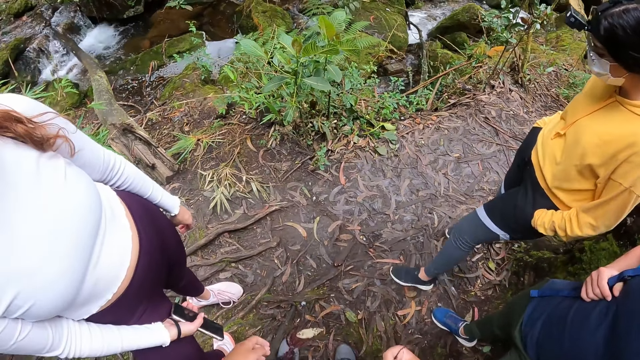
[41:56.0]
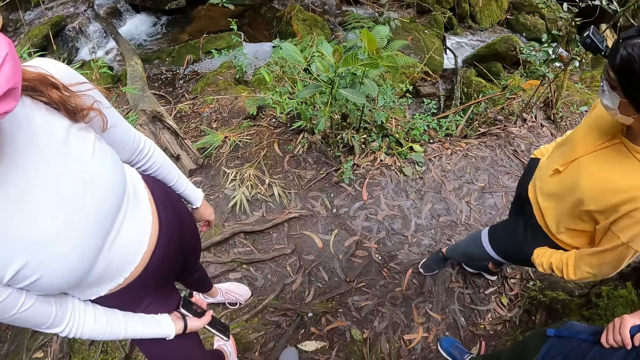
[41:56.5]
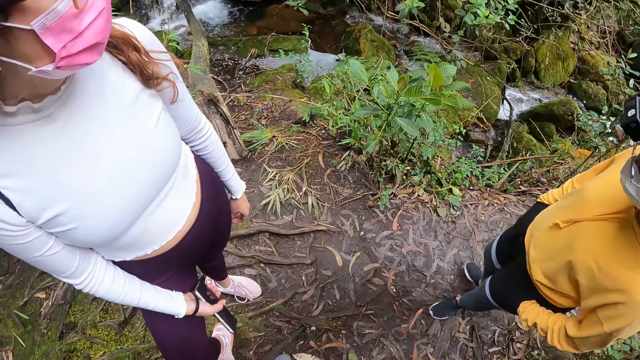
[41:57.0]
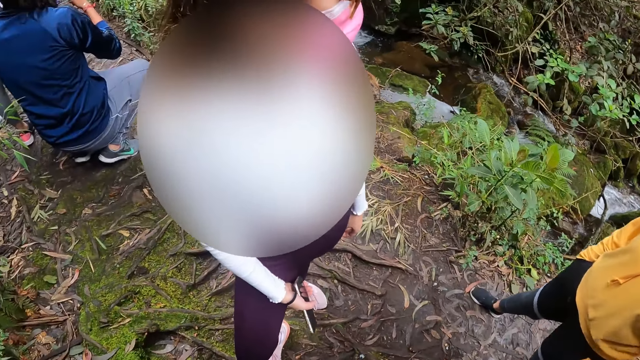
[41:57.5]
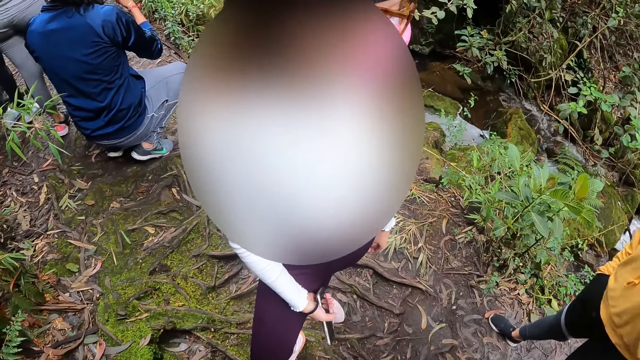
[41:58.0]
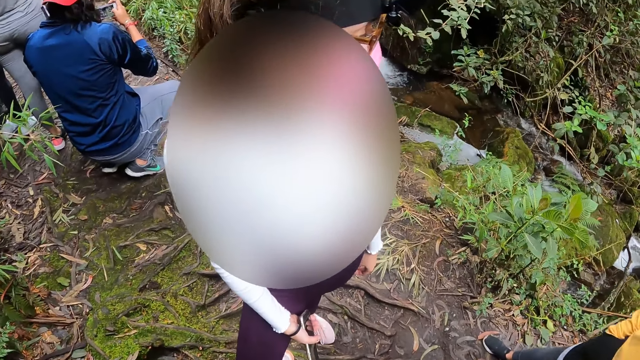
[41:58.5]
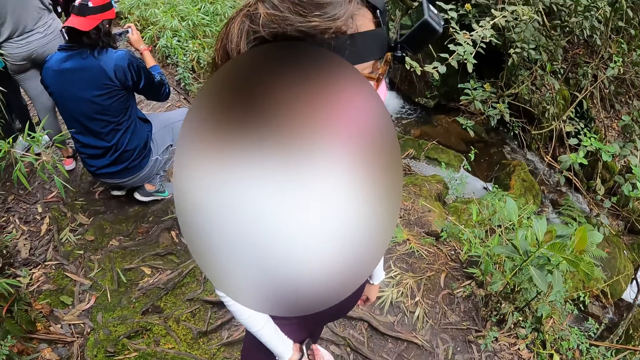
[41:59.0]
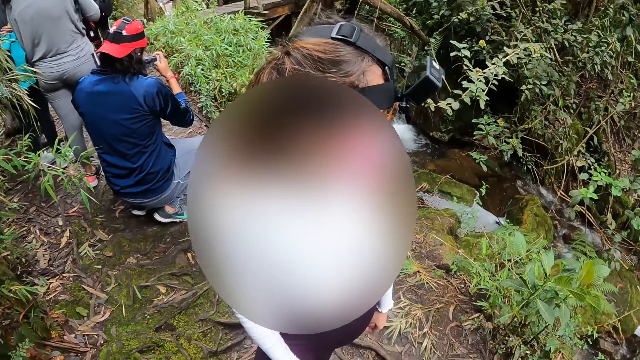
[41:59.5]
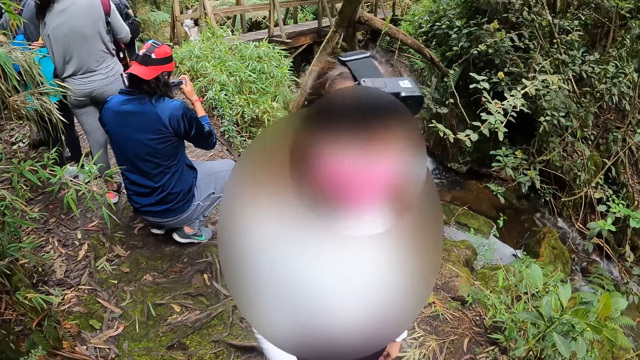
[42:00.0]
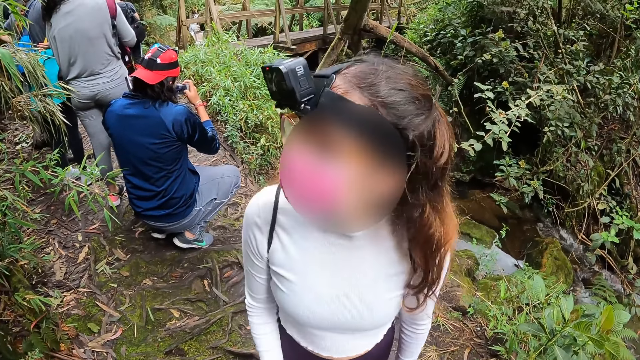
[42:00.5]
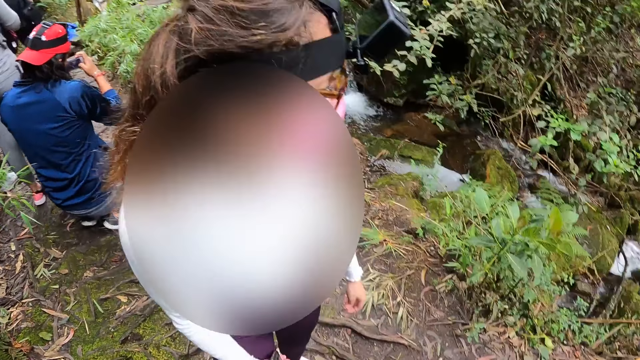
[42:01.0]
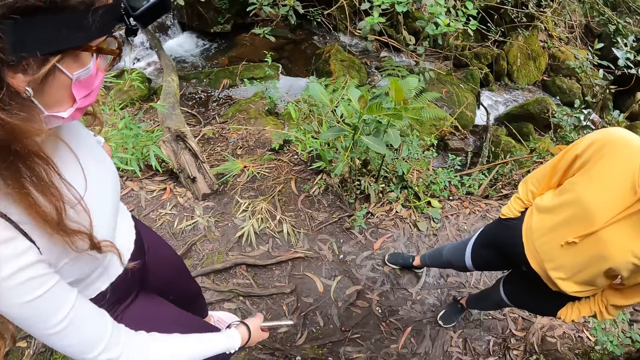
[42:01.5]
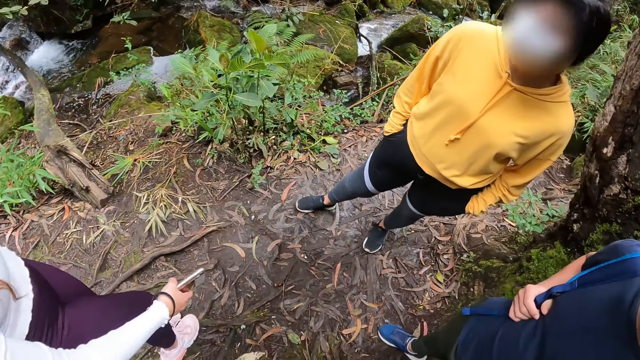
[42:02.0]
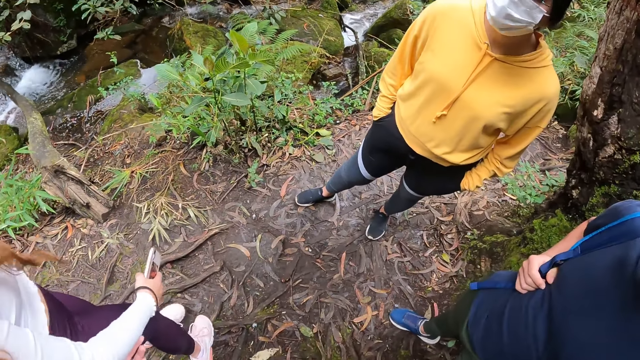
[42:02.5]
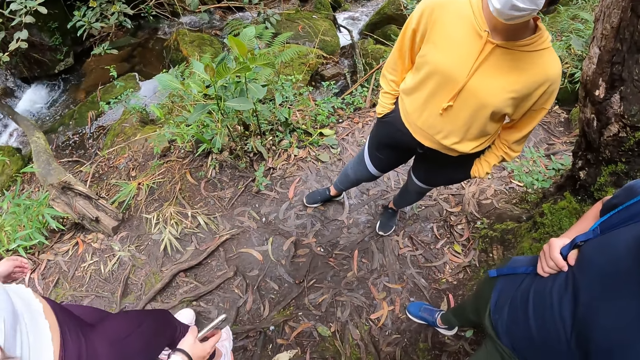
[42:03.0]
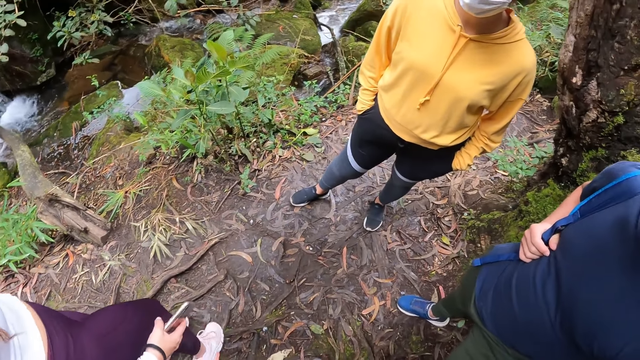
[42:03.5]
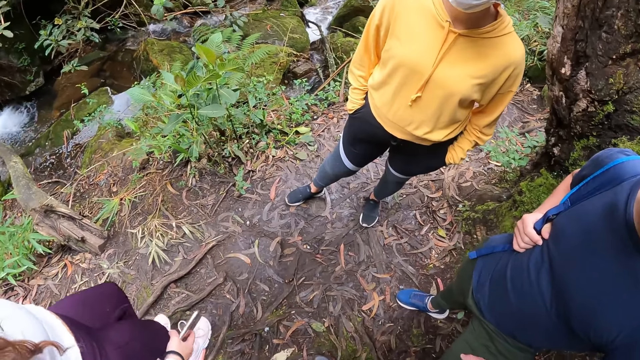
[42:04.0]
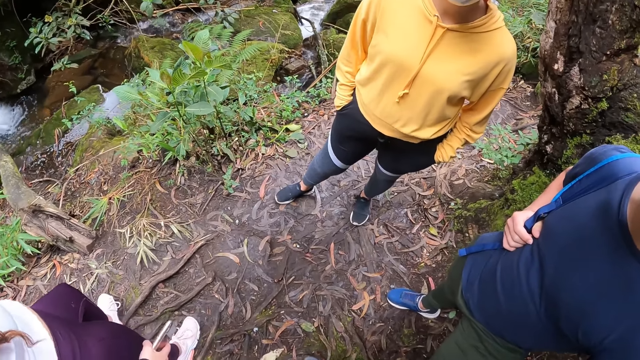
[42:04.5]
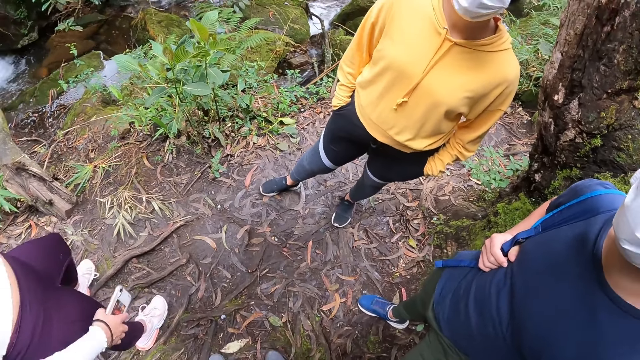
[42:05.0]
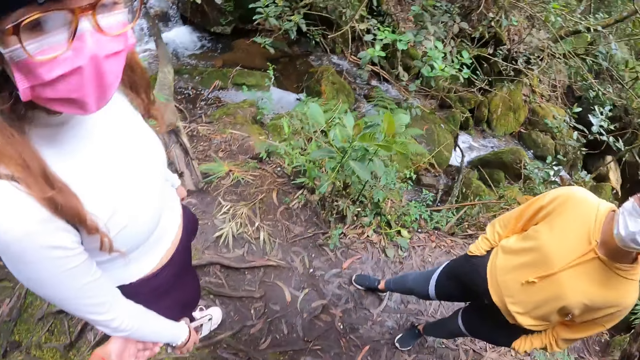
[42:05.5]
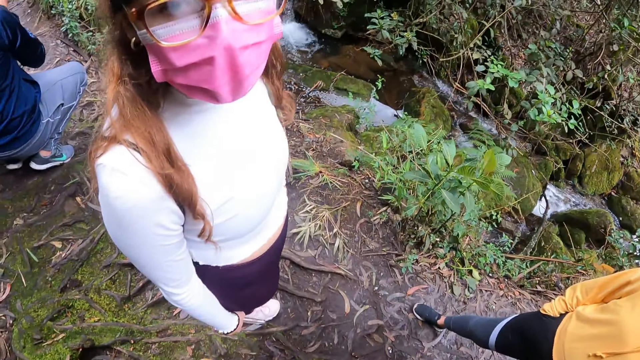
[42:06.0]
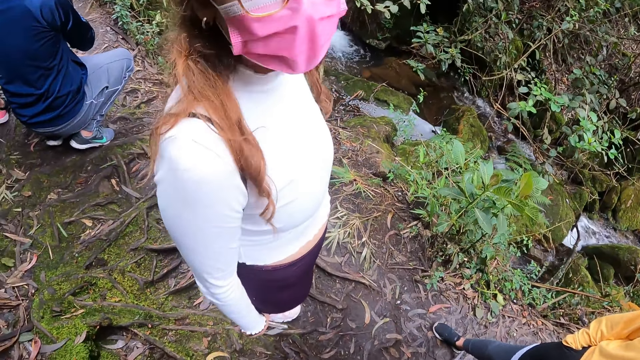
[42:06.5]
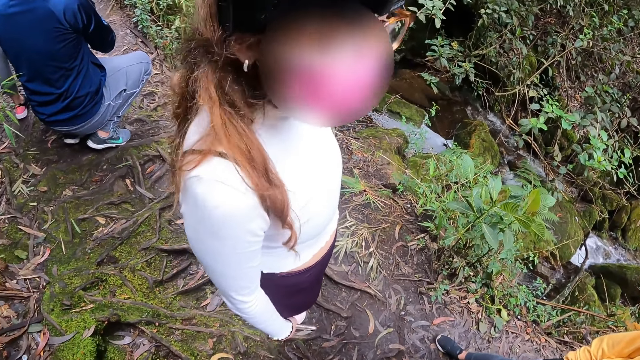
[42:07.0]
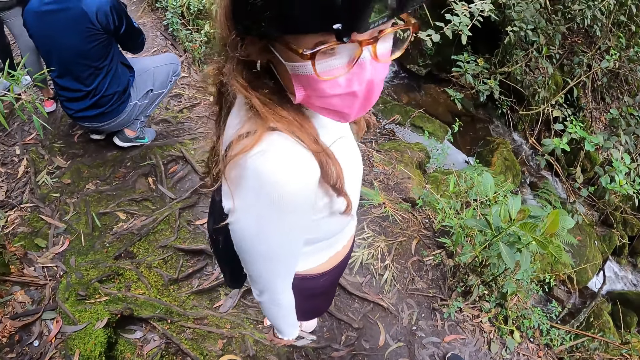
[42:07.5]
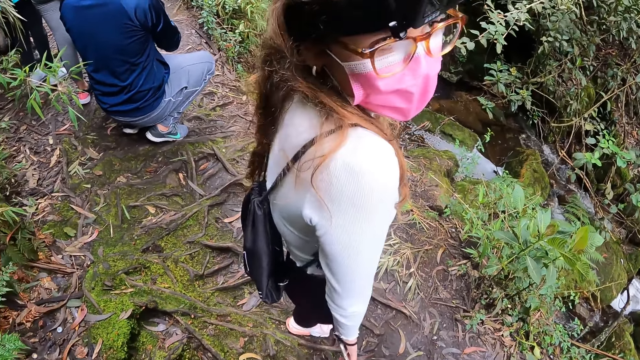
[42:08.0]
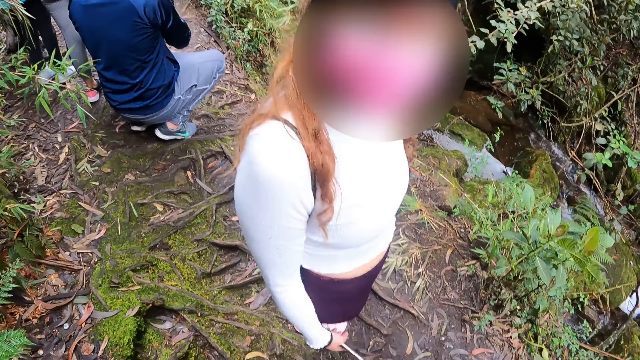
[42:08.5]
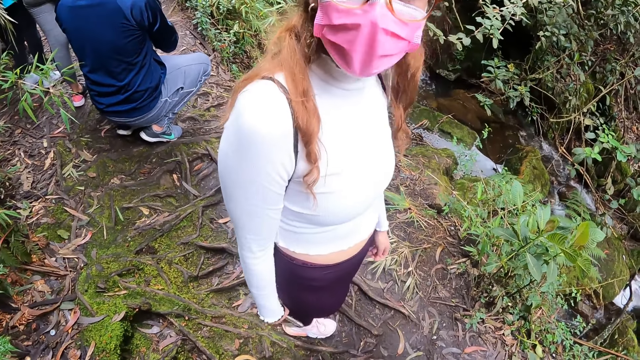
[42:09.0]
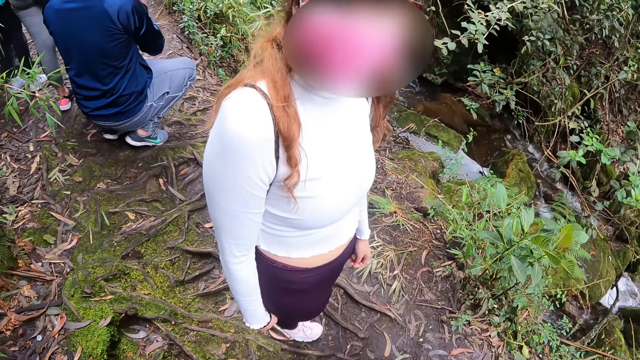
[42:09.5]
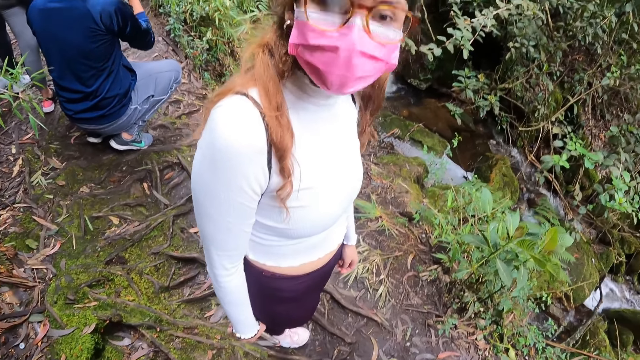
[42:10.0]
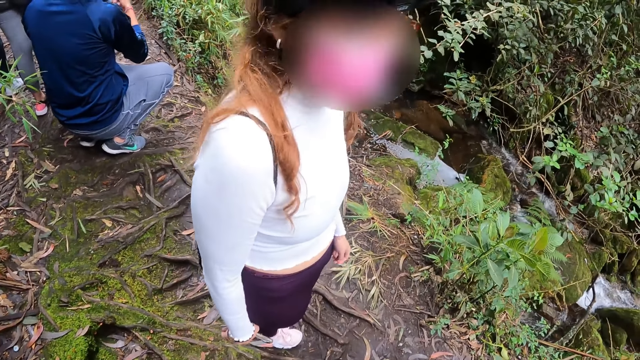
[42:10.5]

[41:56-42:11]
The camera wearer looks around the river. She touches a woman with her left hand. She talks to the woman.

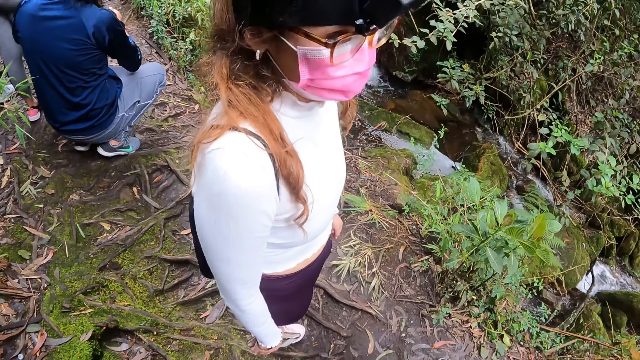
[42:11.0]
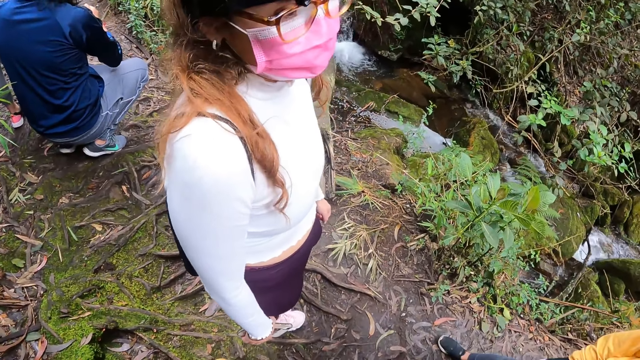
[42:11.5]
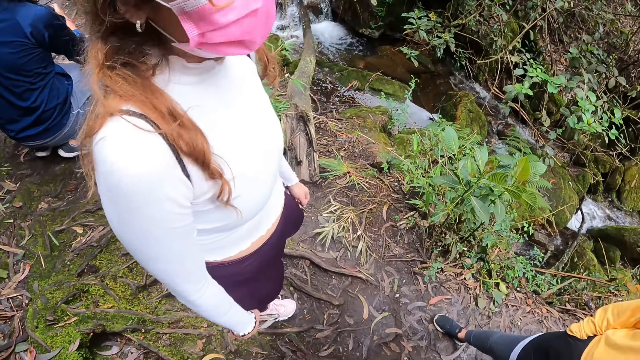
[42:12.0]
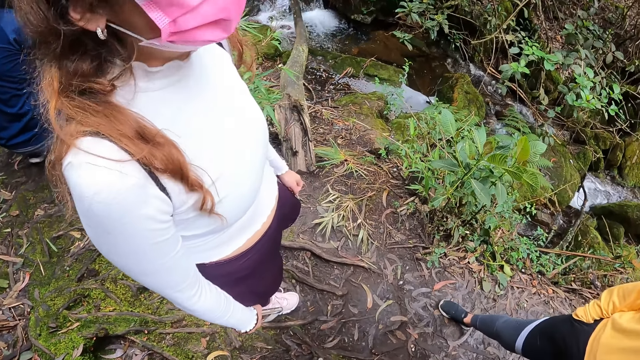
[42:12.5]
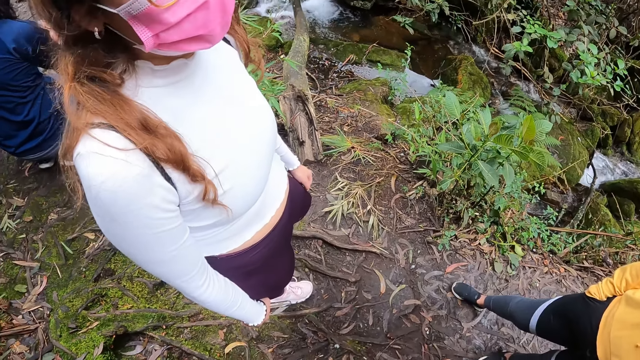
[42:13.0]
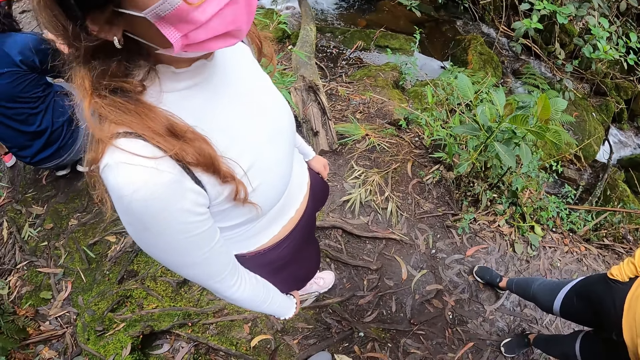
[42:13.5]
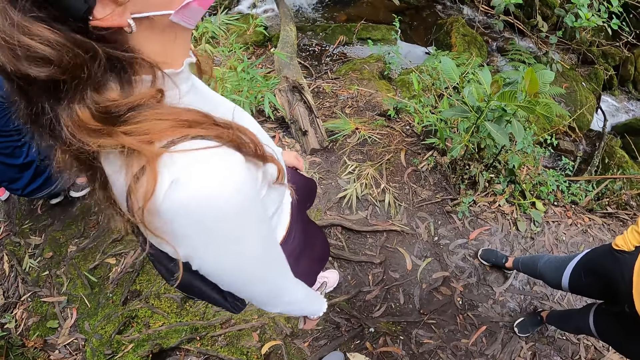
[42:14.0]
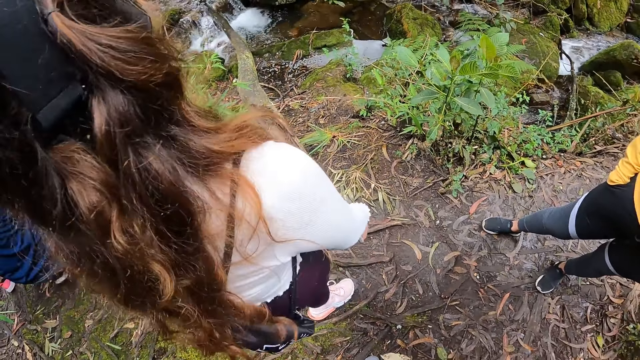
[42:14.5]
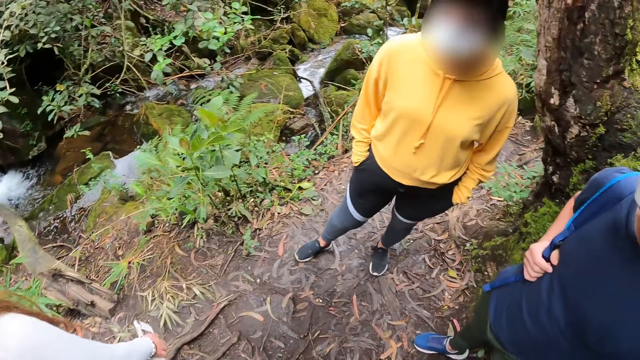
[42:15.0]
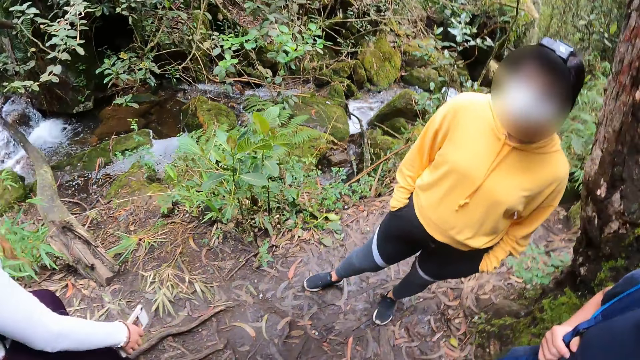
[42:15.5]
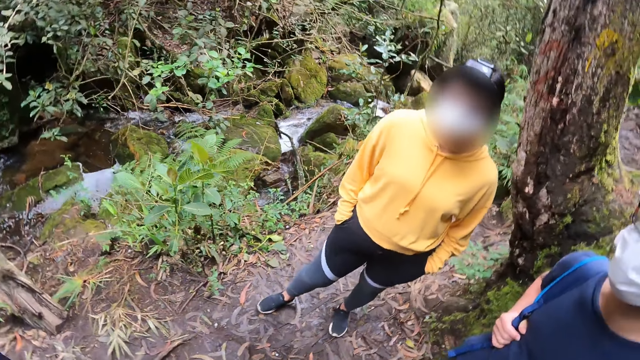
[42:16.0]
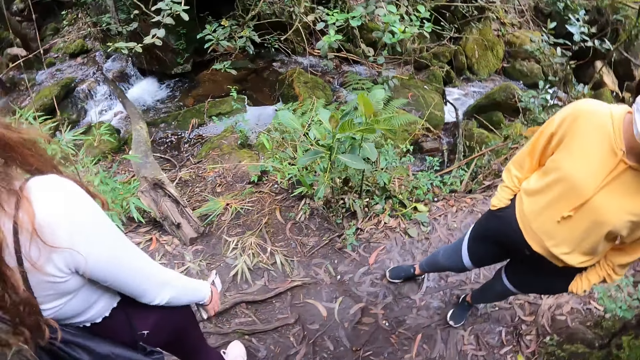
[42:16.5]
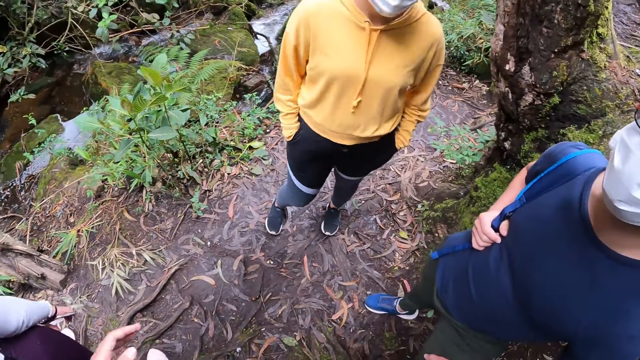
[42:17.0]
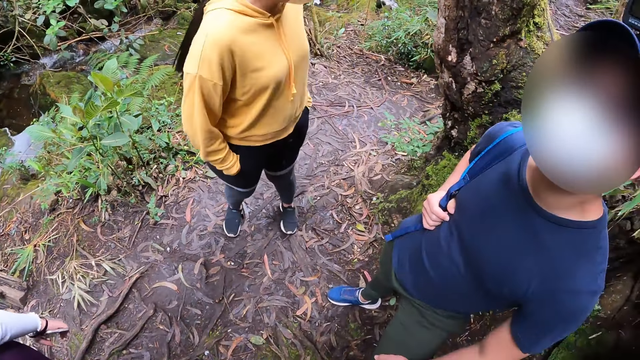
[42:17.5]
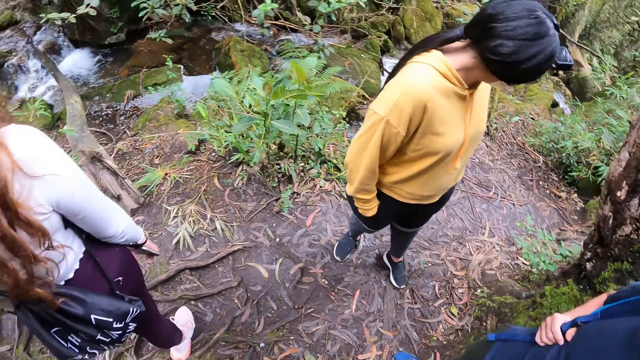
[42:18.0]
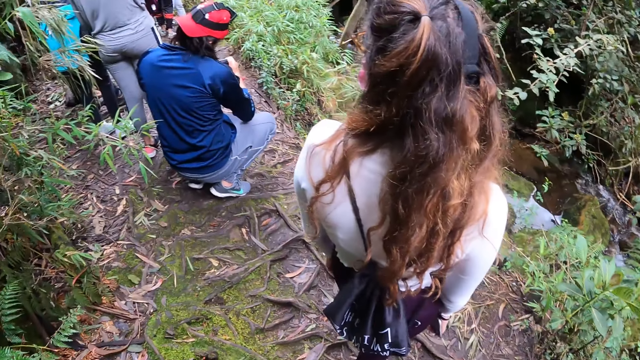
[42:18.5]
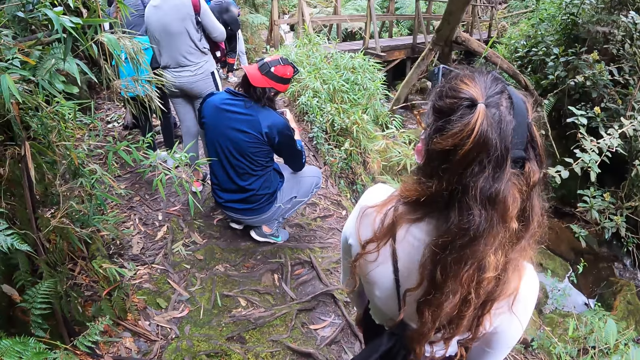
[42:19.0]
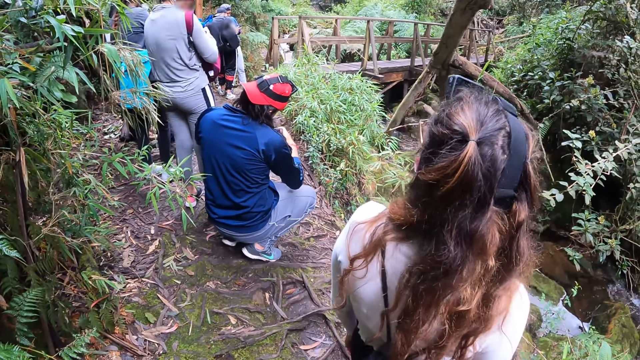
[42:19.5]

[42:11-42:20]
The camera wearer looks around the river.
